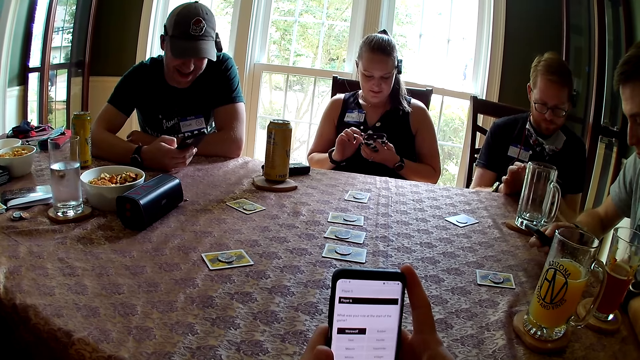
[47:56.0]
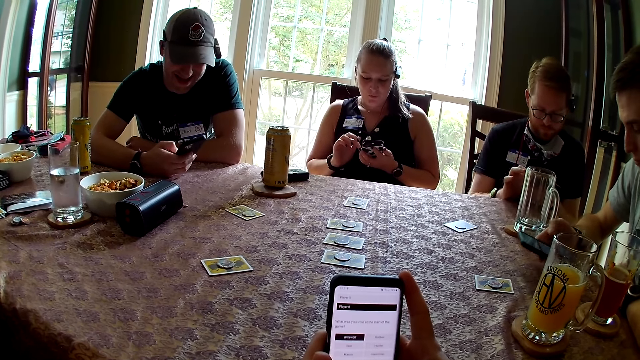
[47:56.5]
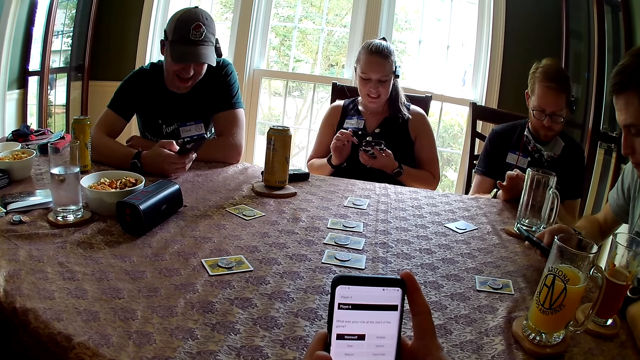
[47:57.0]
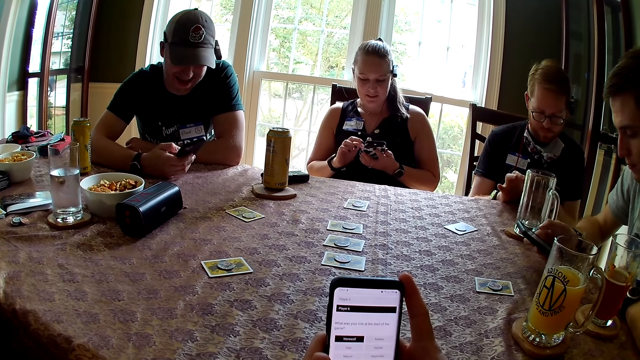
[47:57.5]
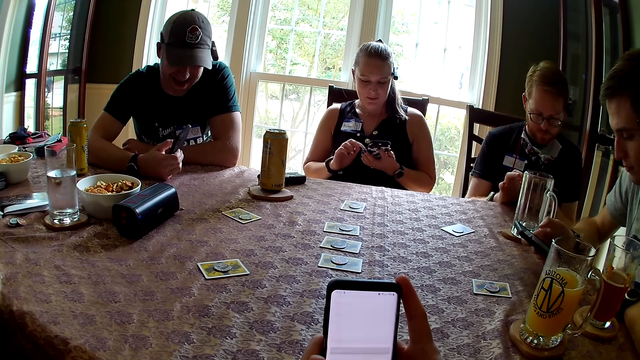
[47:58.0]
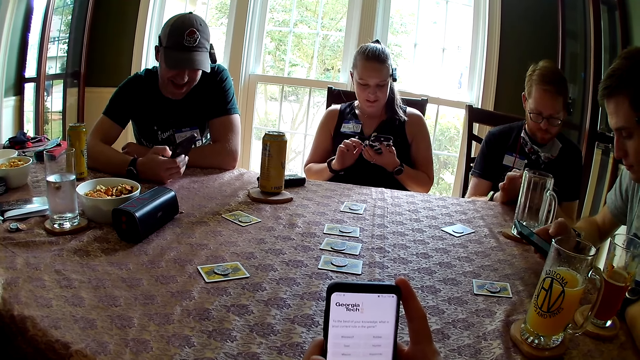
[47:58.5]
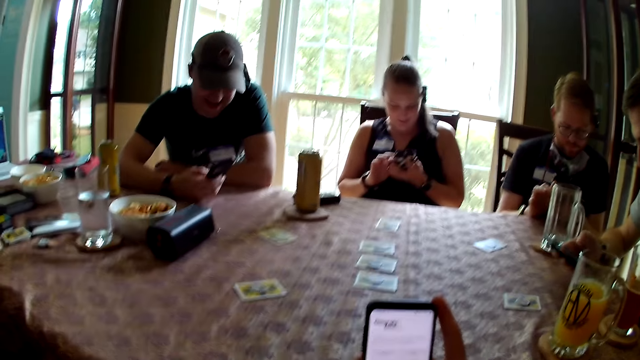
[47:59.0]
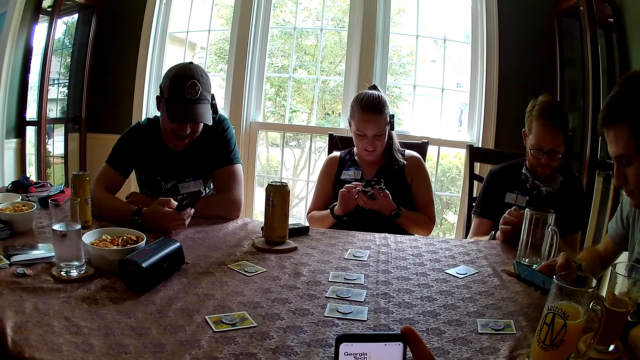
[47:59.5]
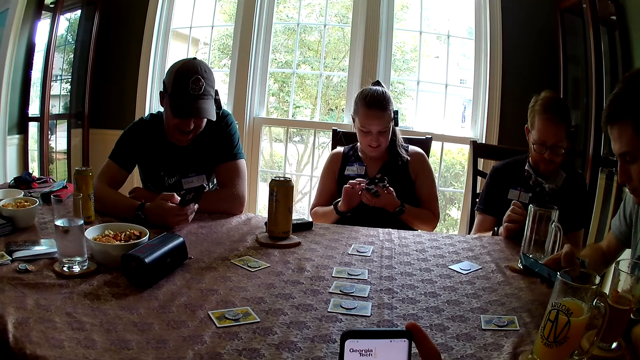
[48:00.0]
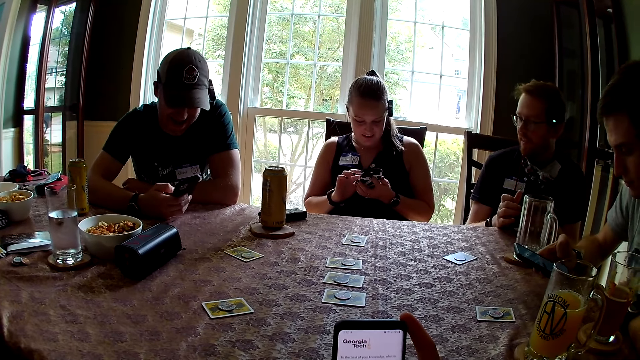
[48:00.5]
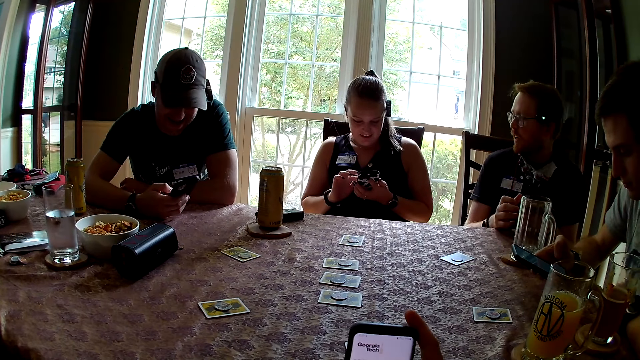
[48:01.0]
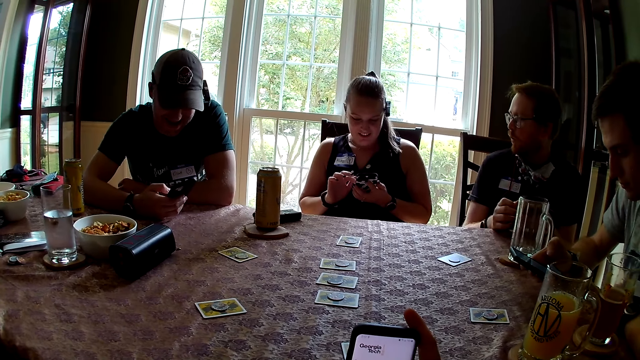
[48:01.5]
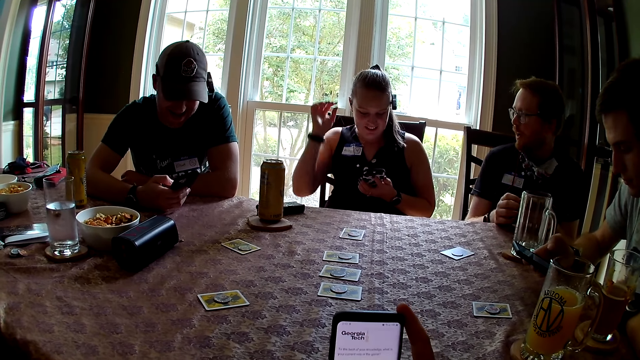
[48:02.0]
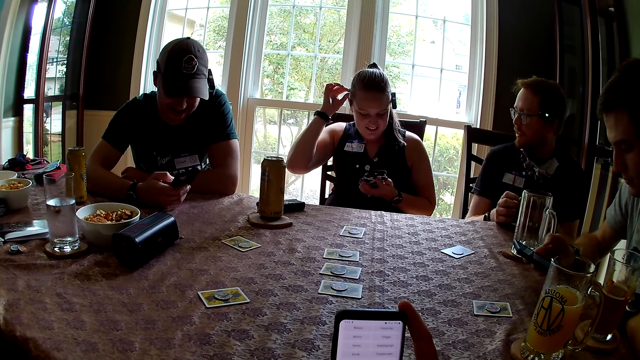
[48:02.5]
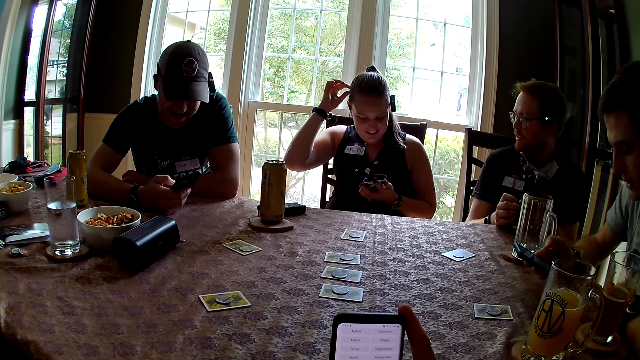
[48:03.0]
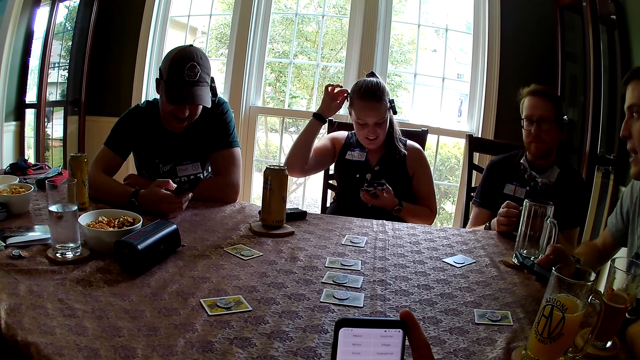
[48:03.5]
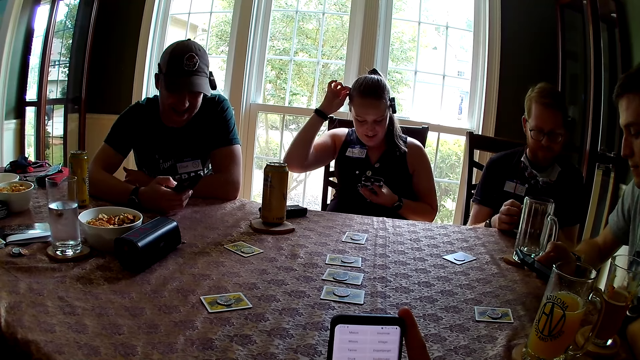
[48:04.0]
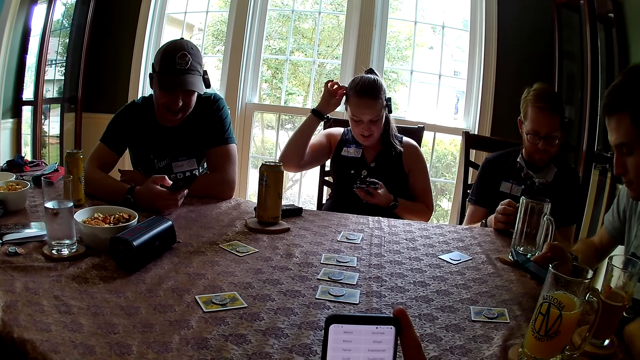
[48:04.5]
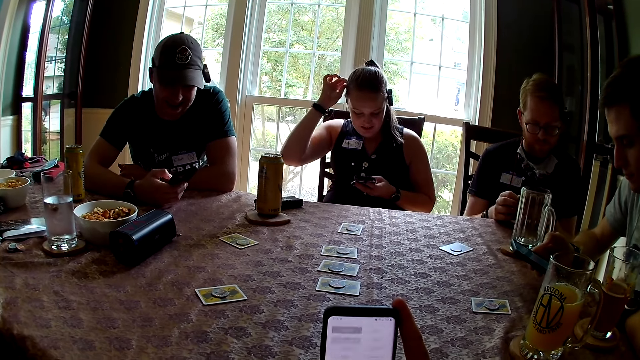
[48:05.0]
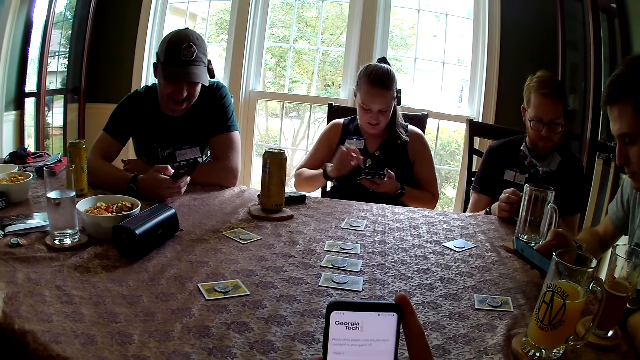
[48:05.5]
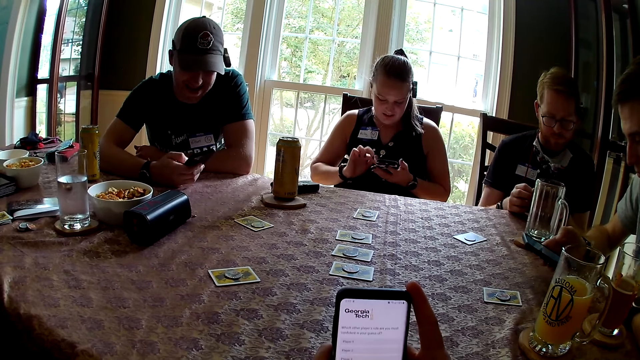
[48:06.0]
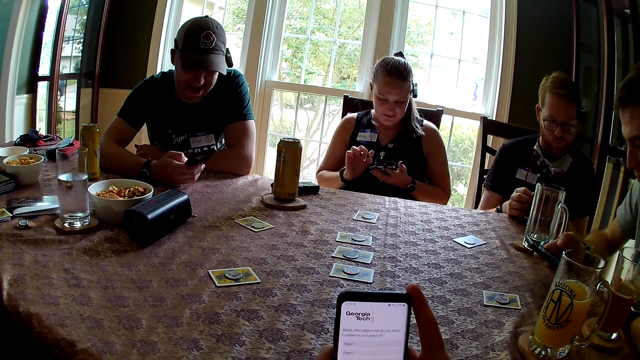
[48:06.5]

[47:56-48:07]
A woman speaks to the group of people at the table. The camera wearer replies to the woman. A man replies to the woman.

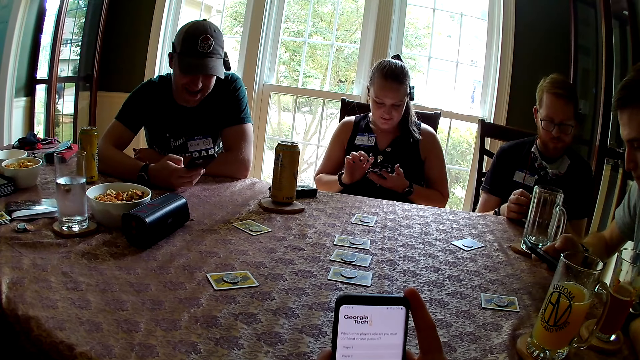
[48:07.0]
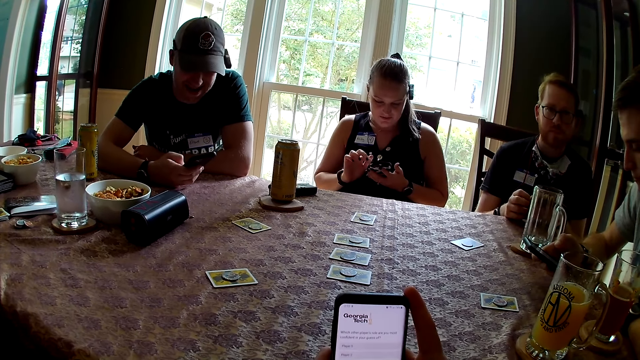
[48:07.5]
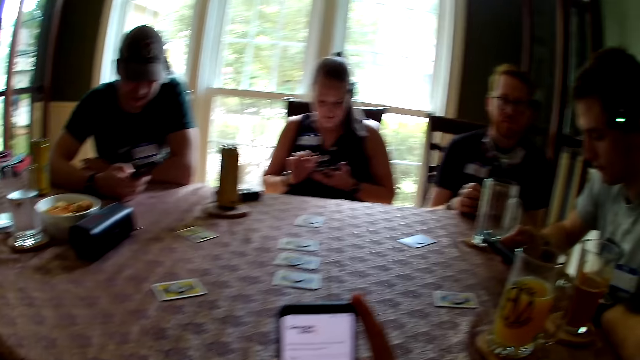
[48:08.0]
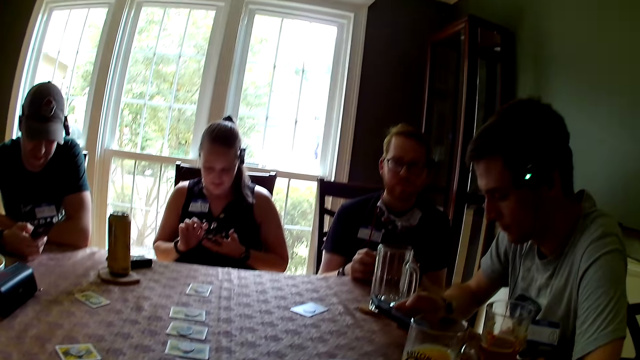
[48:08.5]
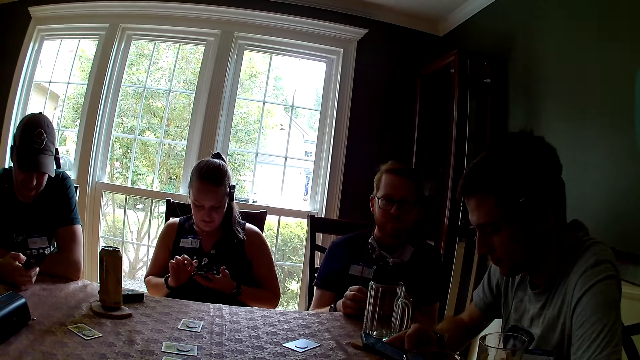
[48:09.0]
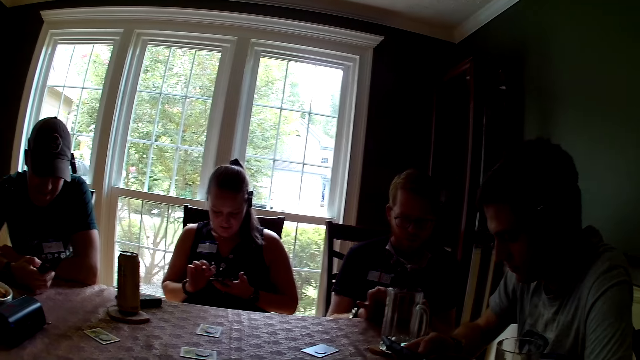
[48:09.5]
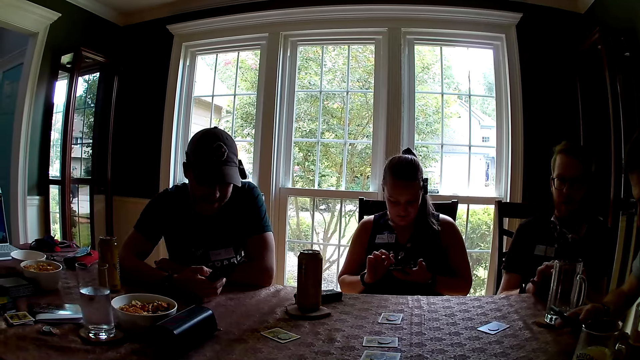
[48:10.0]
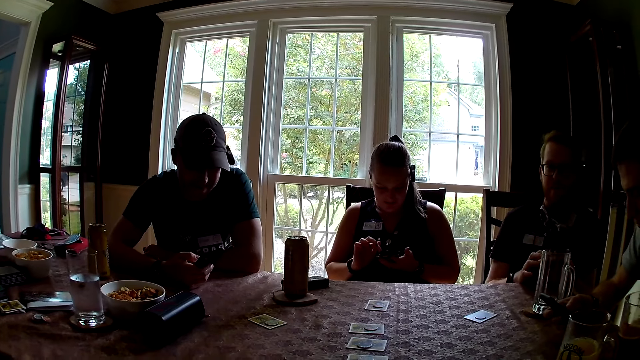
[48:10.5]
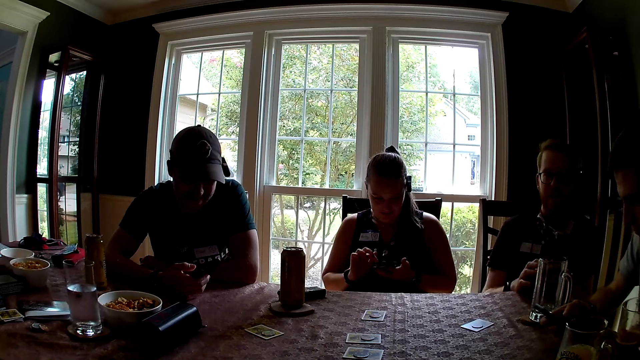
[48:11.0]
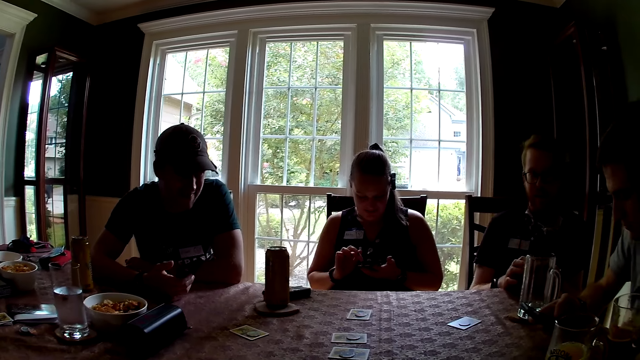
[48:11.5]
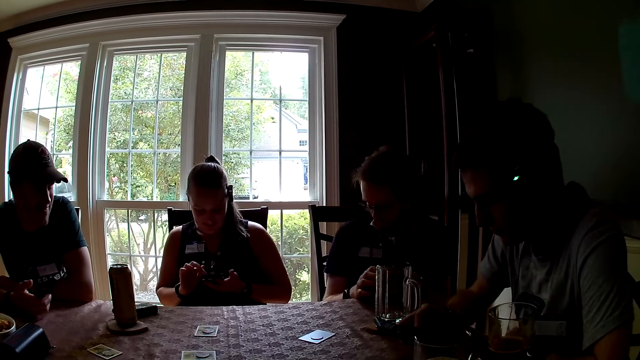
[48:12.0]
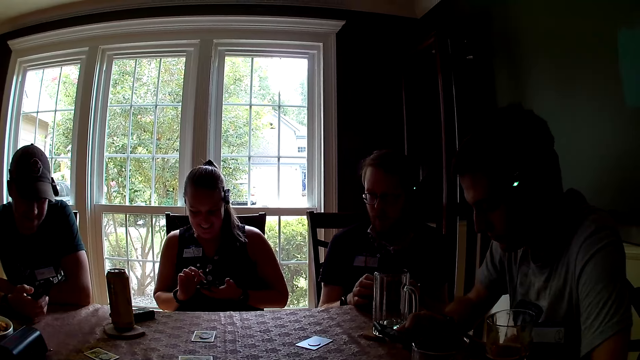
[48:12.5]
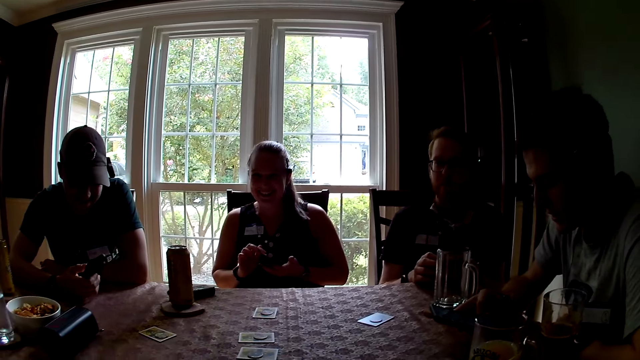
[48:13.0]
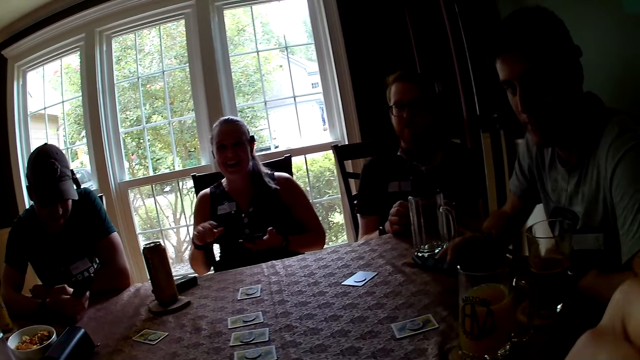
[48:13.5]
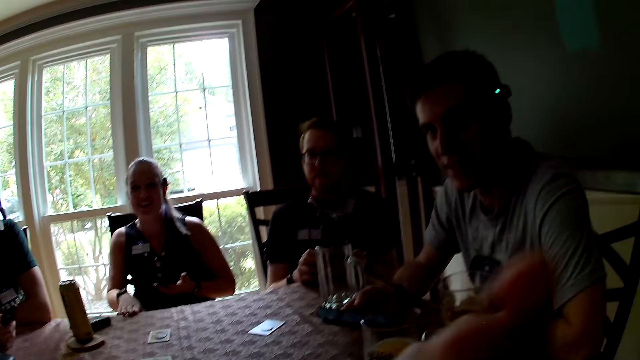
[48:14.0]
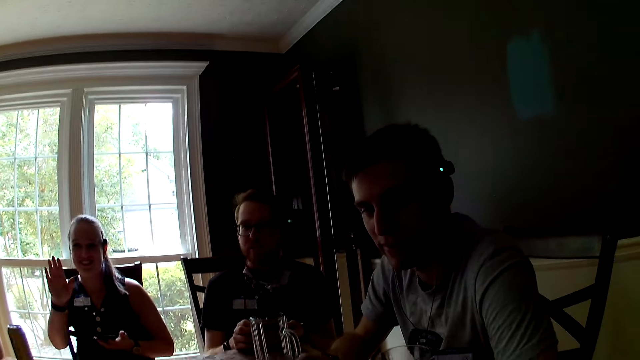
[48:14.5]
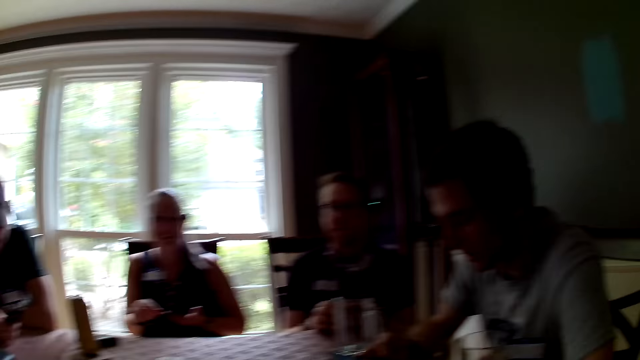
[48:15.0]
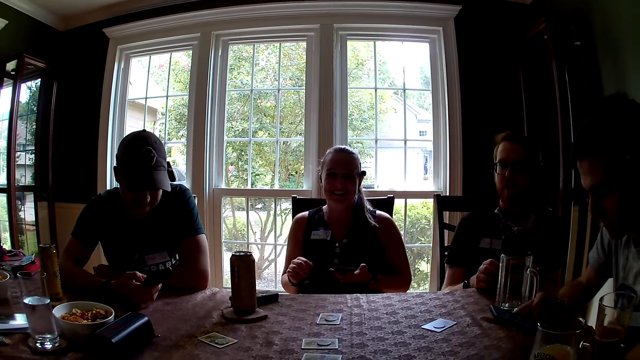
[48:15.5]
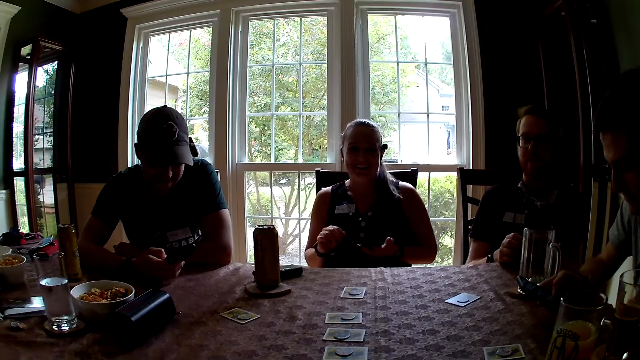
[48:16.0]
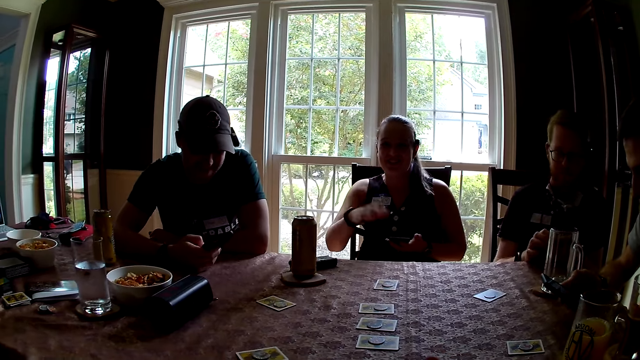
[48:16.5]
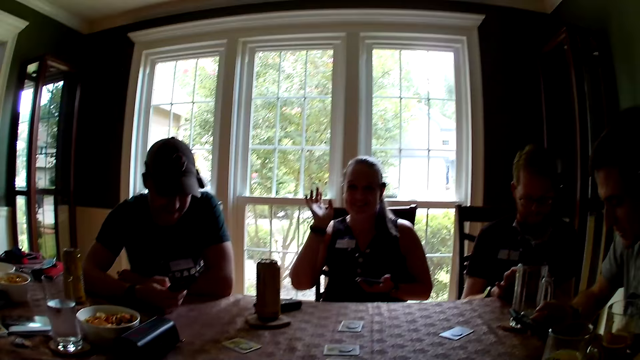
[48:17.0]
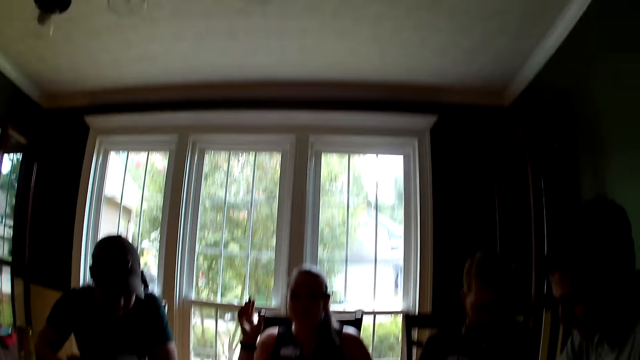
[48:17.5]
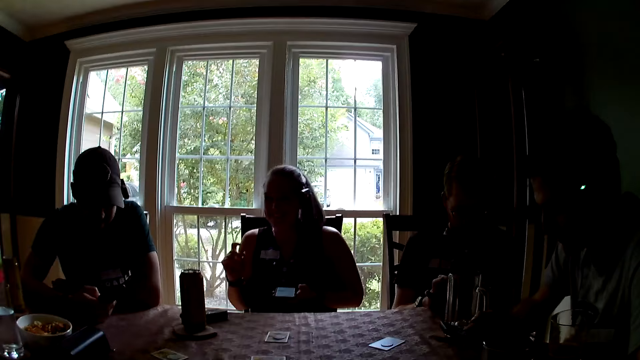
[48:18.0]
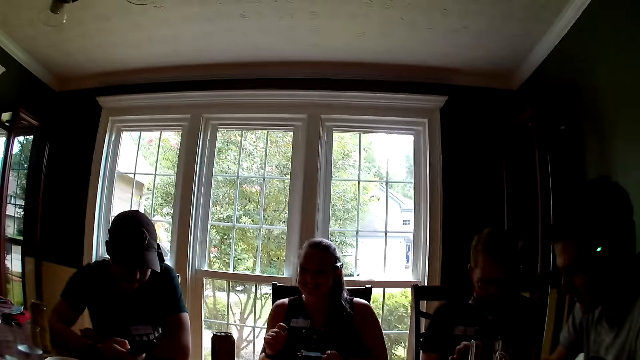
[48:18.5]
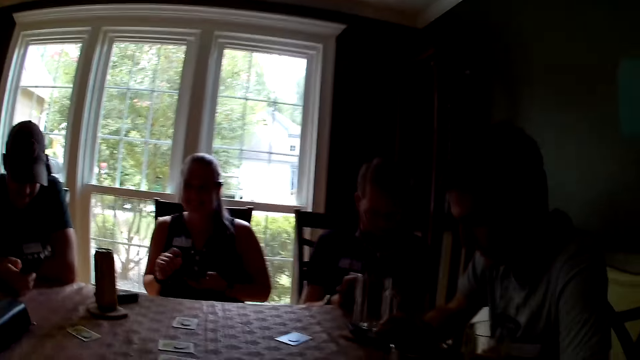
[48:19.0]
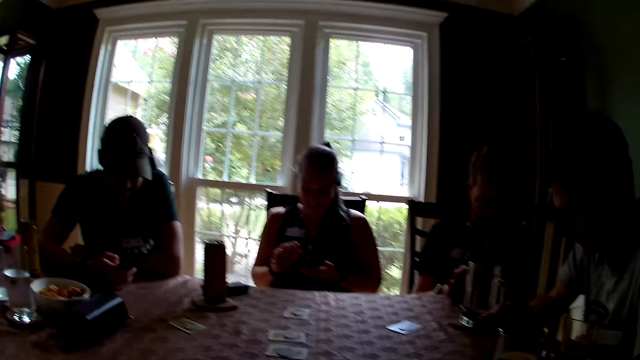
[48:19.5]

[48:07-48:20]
A woman speaks to the group of people at the table. A man replies to the woman. The camera wearer replies to another woman. Another man speaks to the camera wearer. The other woman interacts with the camera wearer. The camera wearer looks around.
